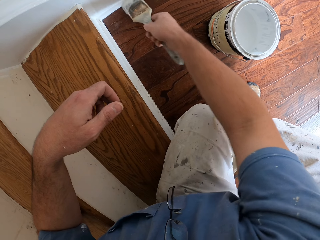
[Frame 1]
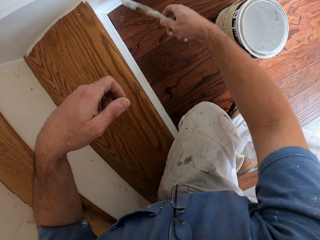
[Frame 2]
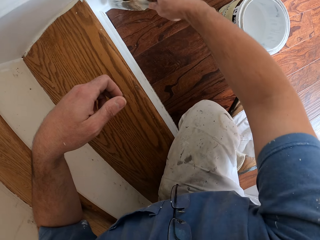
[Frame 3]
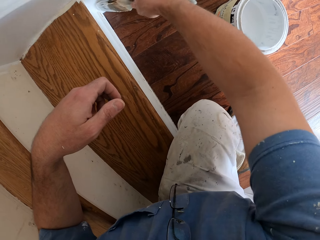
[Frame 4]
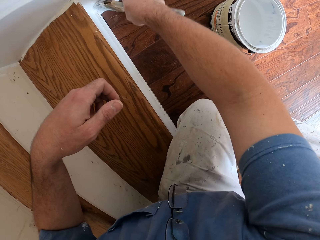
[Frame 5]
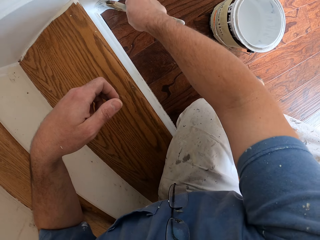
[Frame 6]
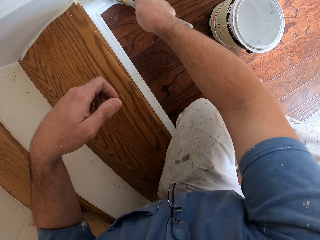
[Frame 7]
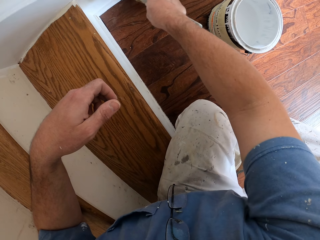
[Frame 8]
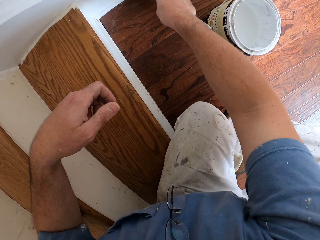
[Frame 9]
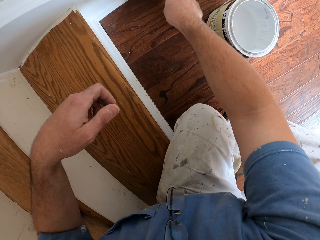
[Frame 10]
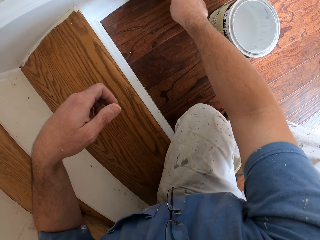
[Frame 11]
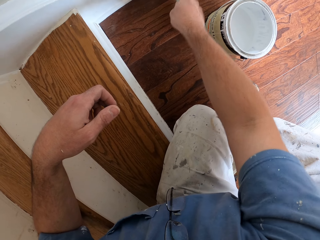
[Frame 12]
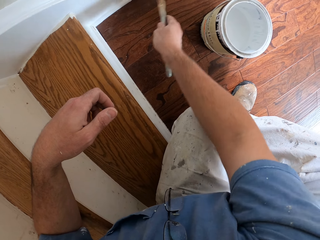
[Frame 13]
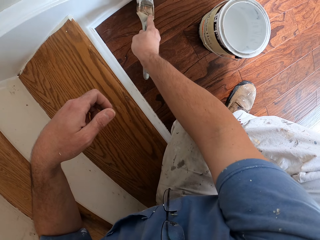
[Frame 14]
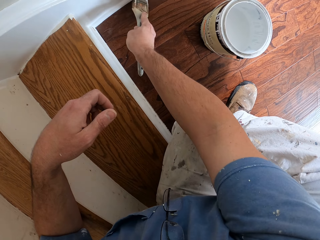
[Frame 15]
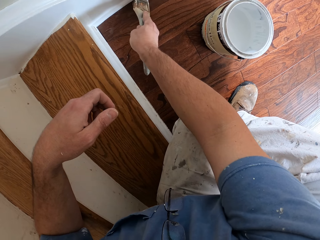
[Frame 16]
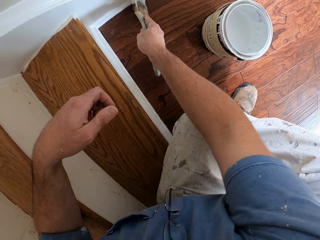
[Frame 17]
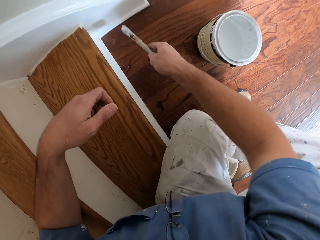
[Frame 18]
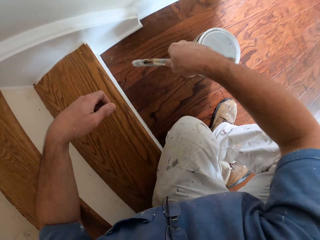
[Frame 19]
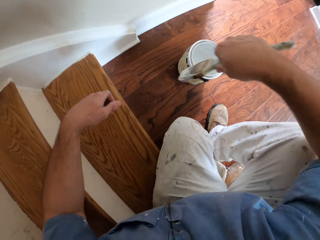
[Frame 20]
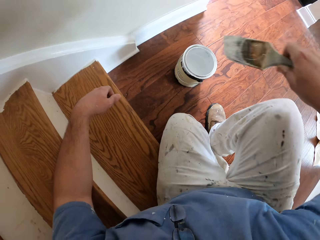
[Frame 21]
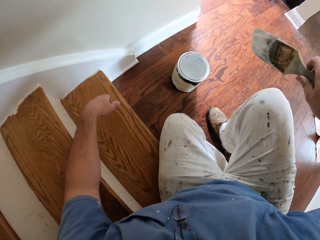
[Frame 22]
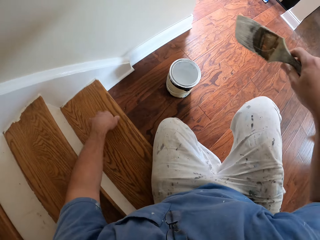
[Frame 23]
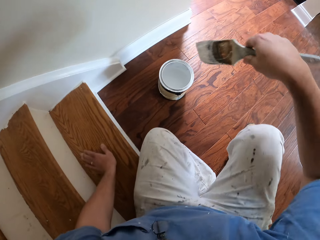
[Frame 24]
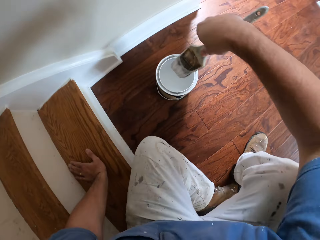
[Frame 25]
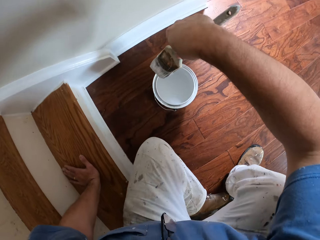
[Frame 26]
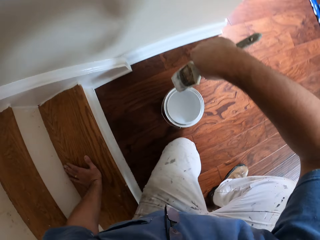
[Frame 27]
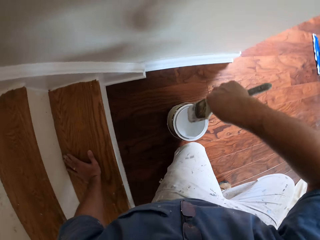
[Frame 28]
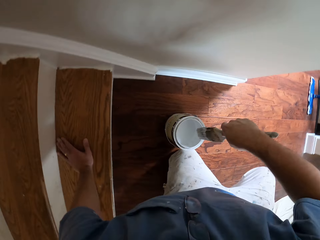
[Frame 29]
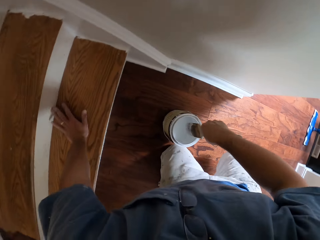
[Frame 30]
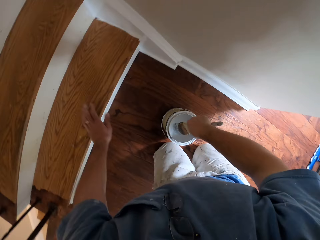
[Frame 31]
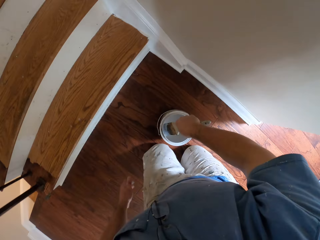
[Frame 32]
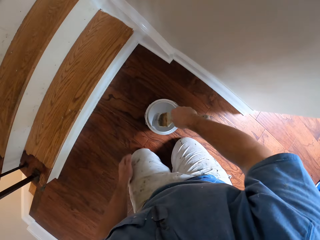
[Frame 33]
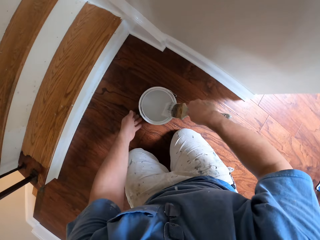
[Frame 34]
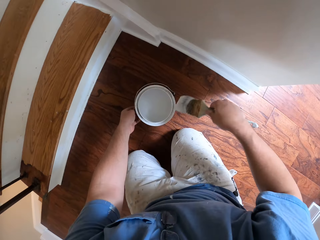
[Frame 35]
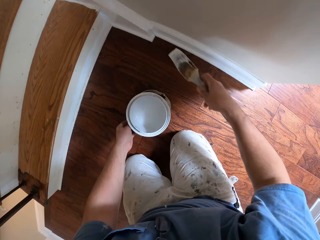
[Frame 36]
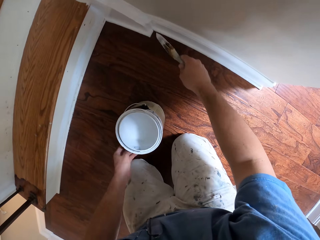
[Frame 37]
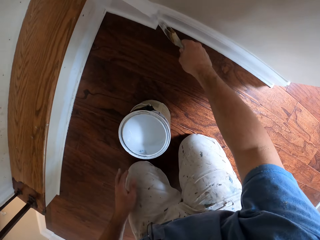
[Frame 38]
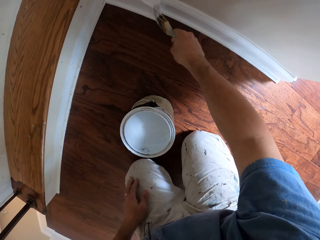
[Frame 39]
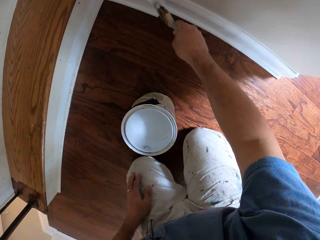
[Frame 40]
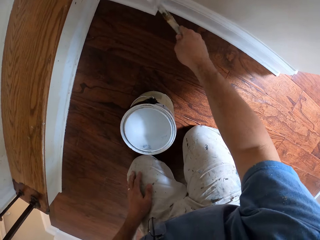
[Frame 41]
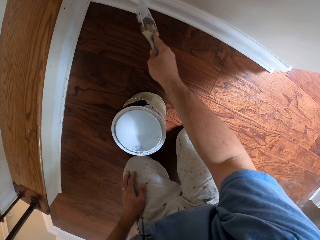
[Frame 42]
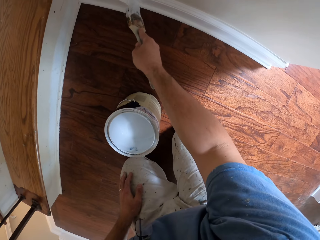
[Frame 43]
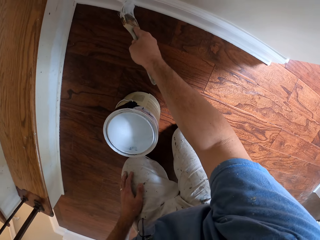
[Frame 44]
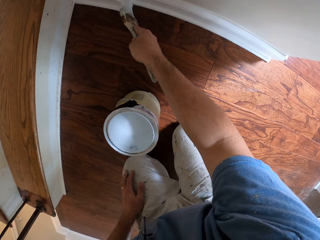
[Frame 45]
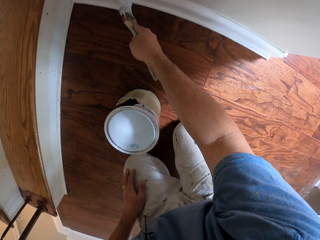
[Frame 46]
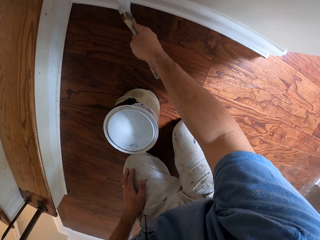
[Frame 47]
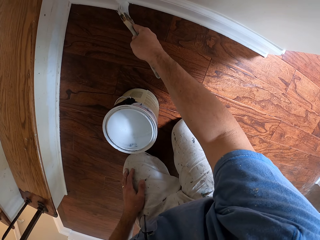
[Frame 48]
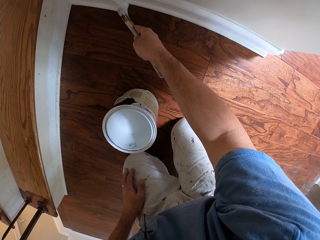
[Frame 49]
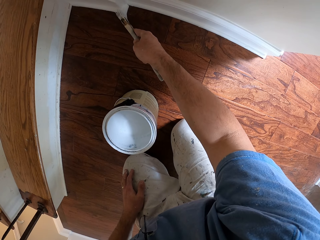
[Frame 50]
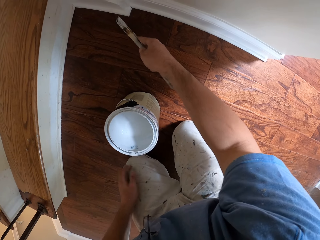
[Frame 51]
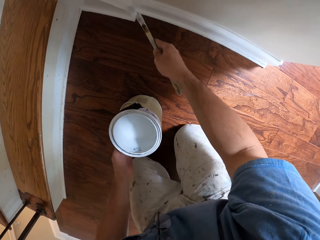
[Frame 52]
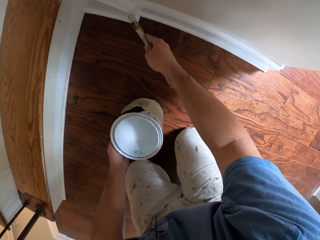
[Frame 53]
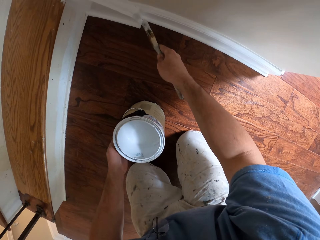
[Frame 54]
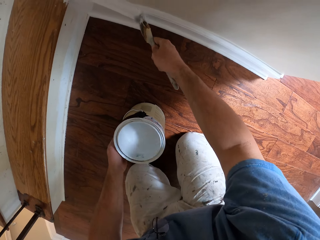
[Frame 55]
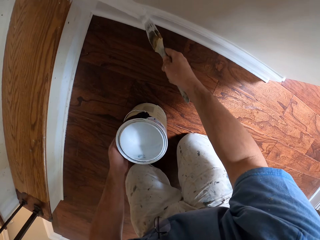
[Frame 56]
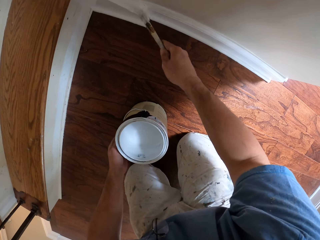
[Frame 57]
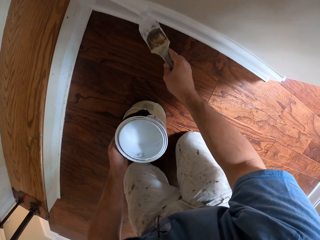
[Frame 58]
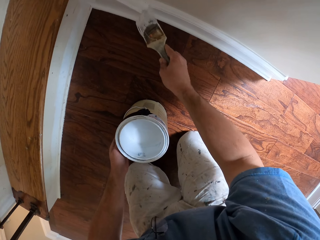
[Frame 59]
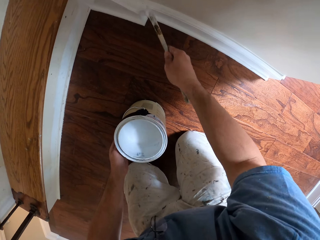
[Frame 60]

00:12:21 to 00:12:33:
The camera wearer gets off the stairs. He kneels on the floor. He dips the paint brush into the paint container. He moves the paint container with his left hand. He holds the paint container. He paints the staircase white with the paint brush.

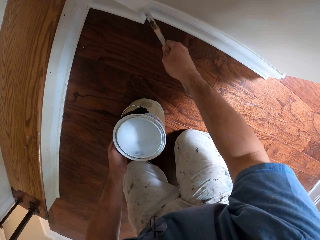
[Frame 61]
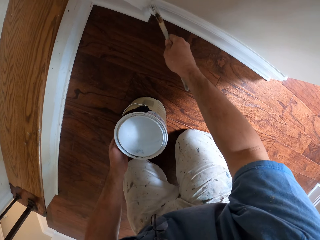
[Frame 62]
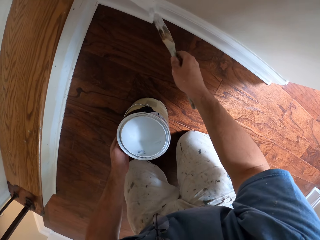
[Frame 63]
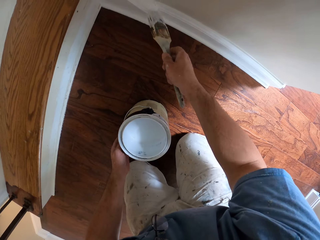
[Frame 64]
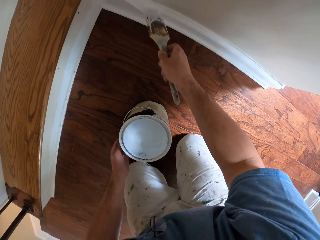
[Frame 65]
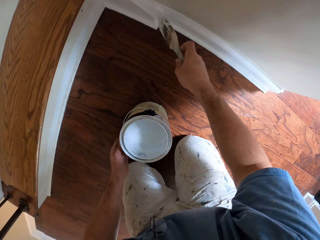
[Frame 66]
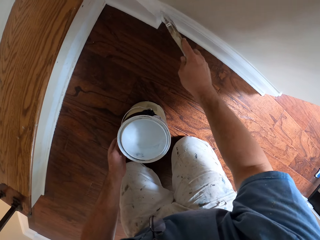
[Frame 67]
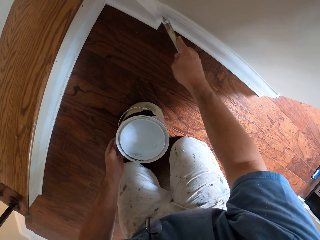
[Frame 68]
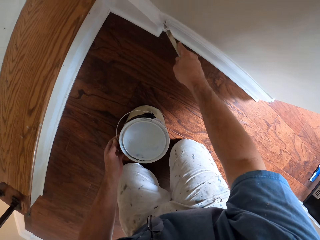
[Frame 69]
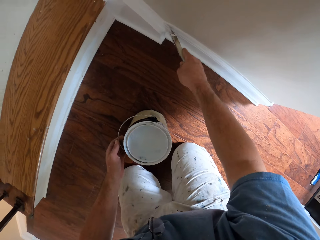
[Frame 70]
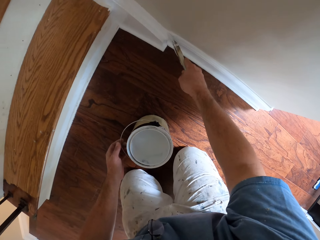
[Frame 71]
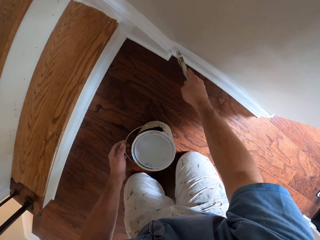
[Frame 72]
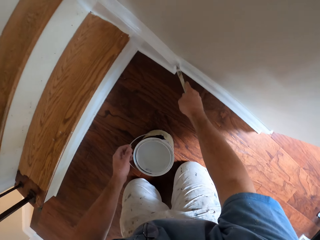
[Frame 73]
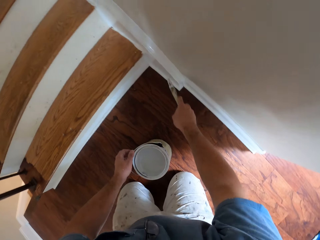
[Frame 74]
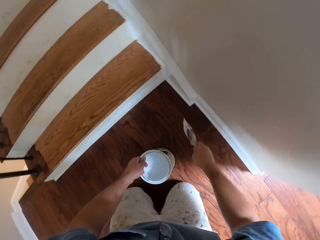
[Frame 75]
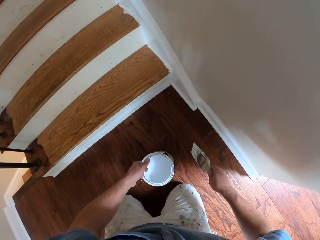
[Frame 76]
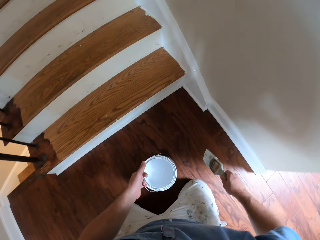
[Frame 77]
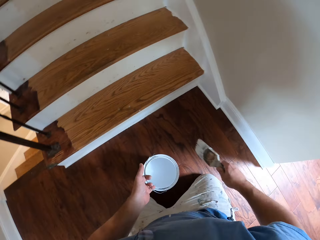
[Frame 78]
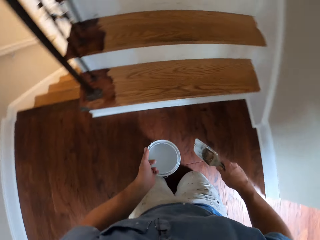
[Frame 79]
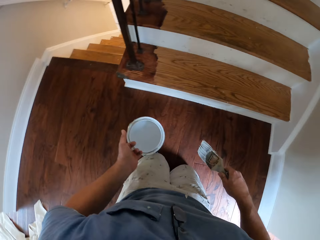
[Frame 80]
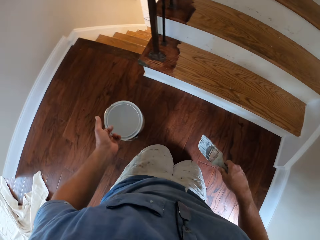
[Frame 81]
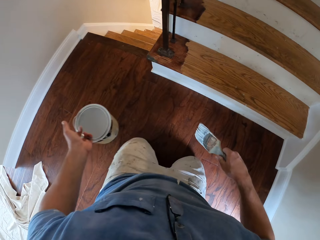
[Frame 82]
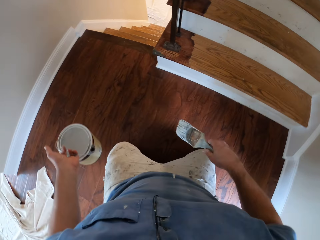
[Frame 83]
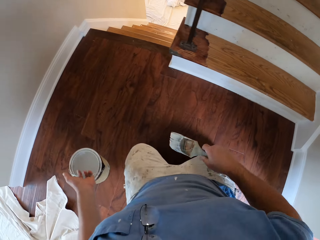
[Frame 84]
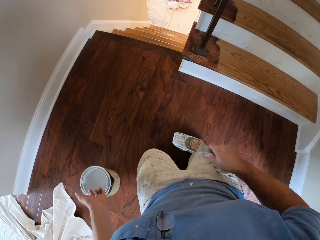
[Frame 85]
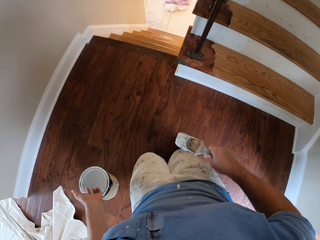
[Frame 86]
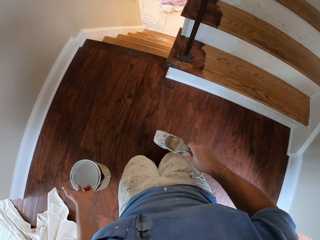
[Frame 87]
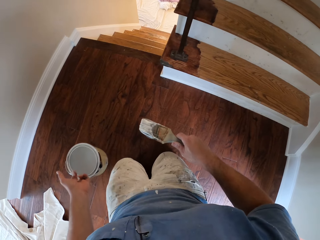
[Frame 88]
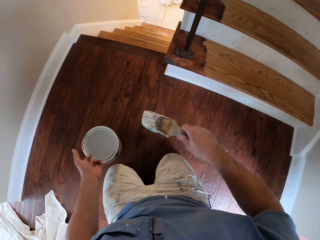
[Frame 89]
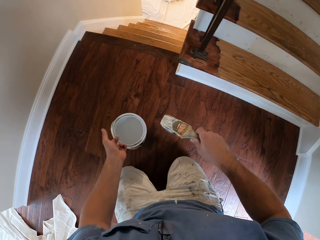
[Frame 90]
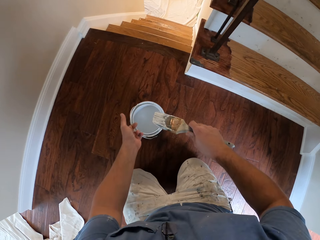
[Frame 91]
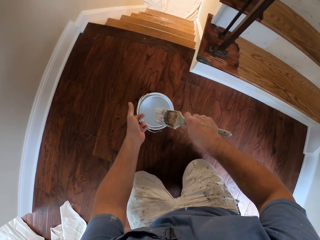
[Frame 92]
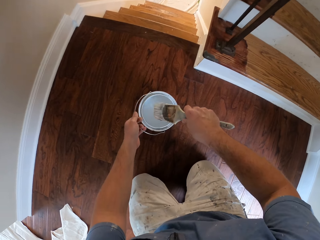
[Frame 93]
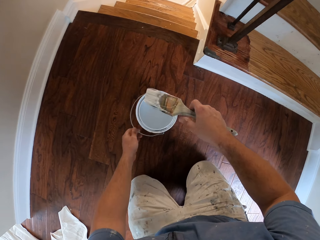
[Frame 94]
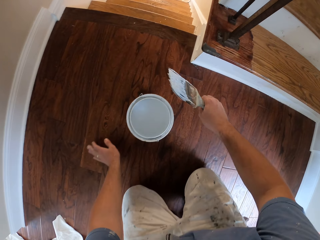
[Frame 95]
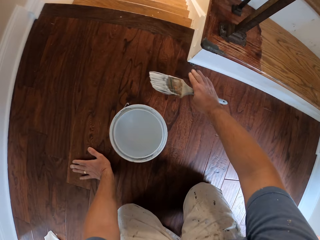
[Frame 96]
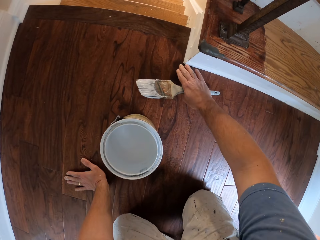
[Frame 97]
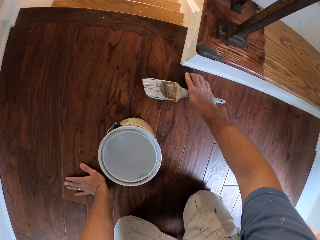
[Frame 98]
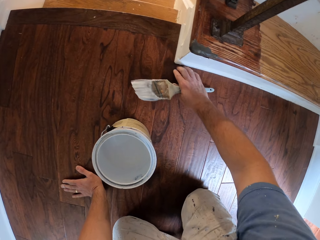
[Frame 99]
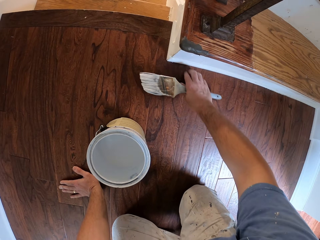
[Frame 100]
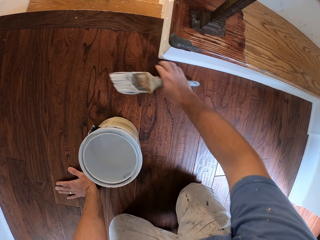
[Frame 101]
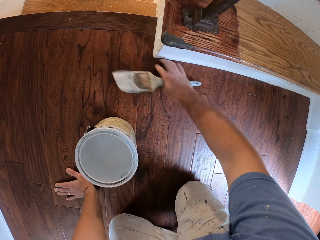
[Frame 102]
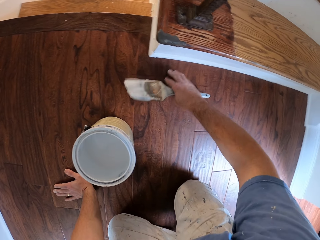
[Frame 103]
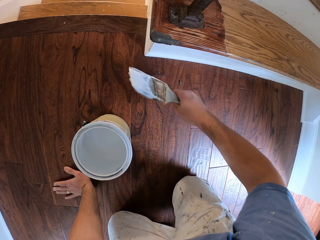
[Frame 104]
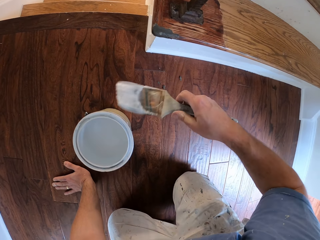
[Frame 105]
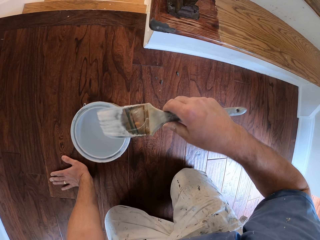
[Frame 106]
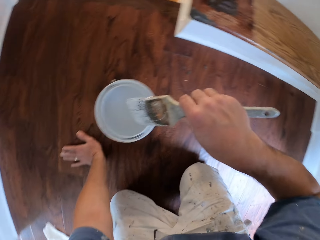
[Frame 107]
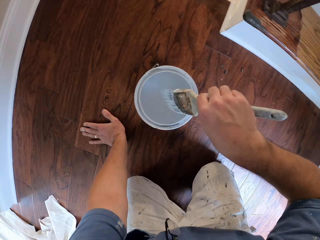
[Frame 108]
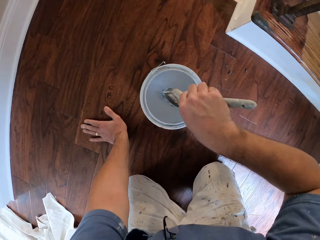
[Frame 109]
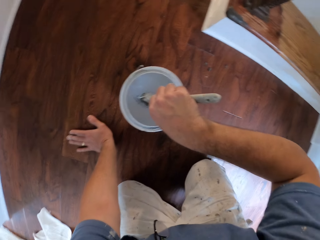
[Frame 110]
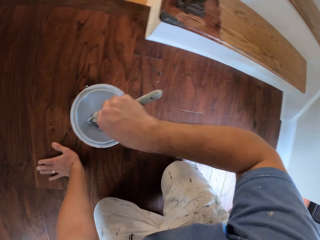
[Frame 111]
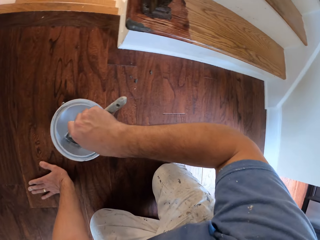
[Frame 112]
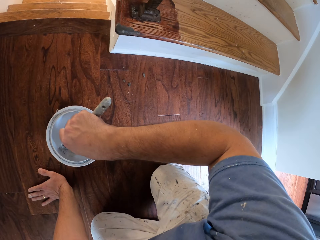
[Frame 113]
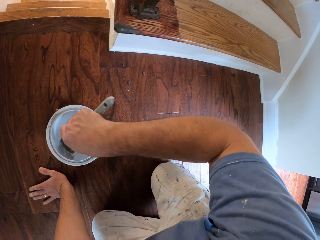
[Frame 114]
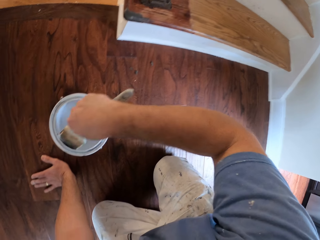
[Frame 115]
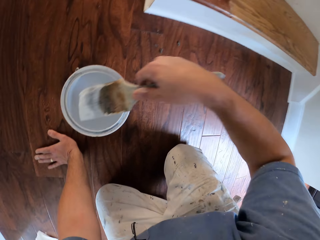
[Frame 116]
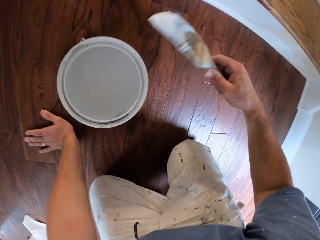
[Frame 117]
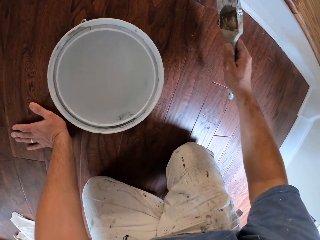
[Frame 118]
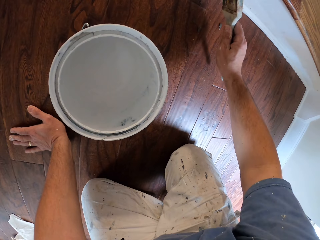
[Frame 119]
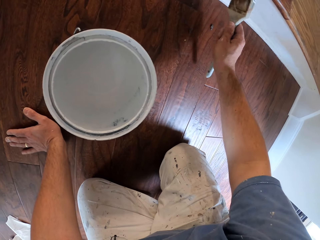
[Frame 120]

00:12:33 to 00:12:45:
The camera wearer lifts the paint container and brush from the floor. He moves on his knees. He walks in the room. He drops the paint container on the floor. He rests his left hand on the floor. He touches the staircase with his right hand. He rubs the wall. He dips the paint brush into the paint container.
